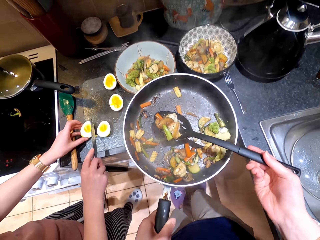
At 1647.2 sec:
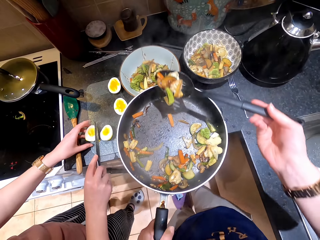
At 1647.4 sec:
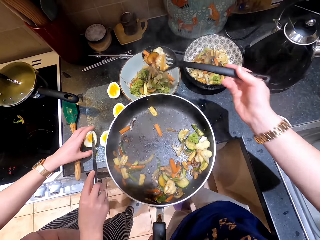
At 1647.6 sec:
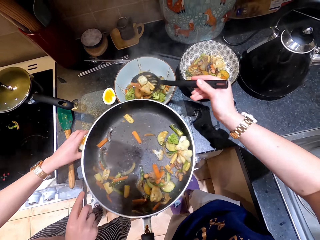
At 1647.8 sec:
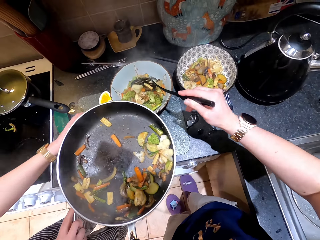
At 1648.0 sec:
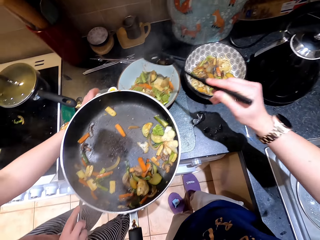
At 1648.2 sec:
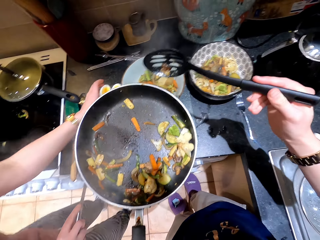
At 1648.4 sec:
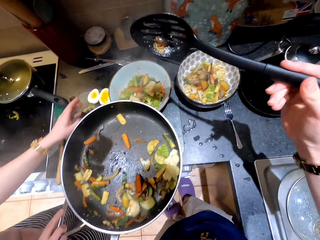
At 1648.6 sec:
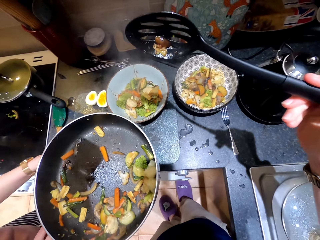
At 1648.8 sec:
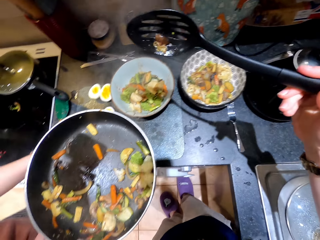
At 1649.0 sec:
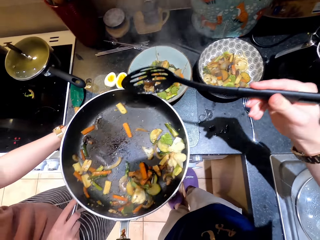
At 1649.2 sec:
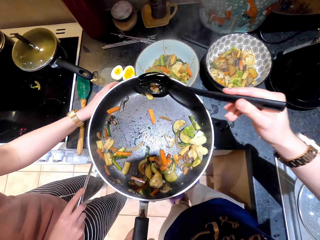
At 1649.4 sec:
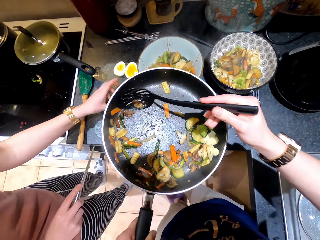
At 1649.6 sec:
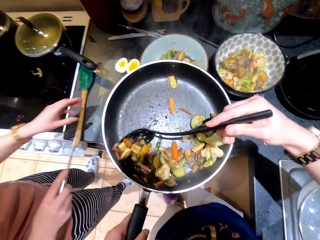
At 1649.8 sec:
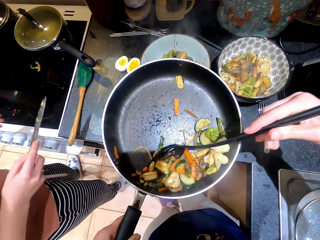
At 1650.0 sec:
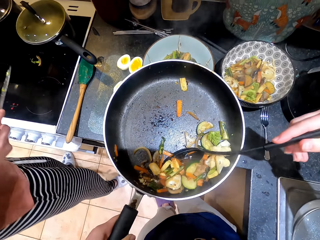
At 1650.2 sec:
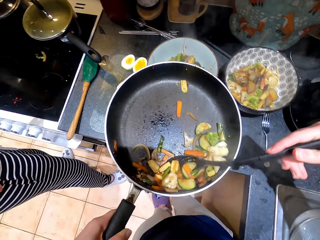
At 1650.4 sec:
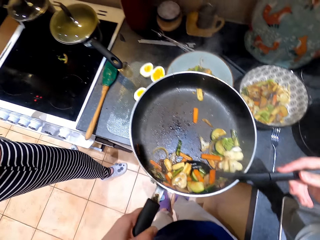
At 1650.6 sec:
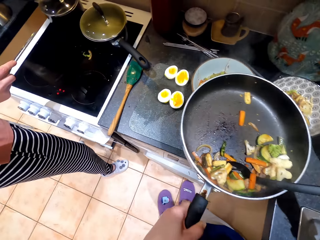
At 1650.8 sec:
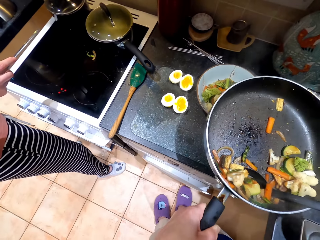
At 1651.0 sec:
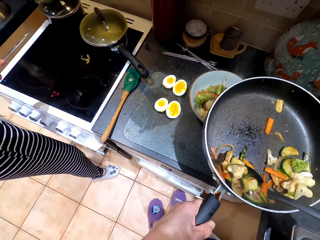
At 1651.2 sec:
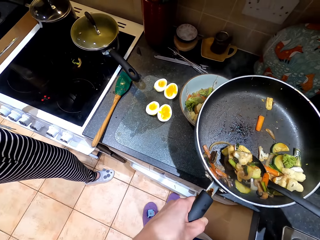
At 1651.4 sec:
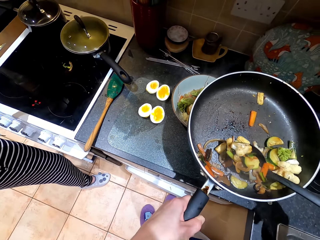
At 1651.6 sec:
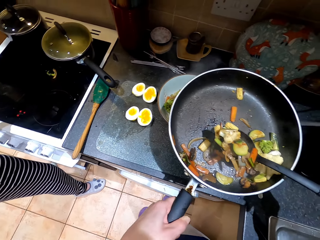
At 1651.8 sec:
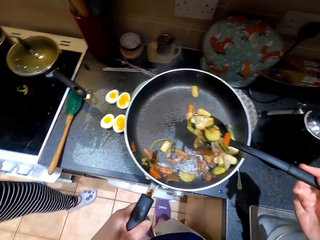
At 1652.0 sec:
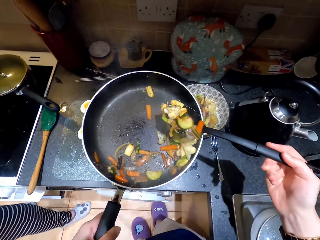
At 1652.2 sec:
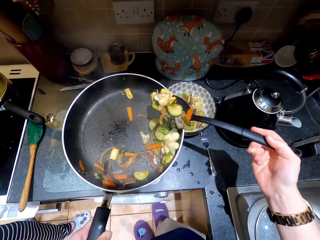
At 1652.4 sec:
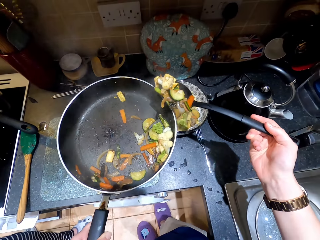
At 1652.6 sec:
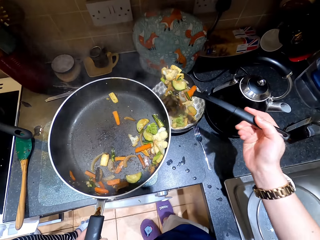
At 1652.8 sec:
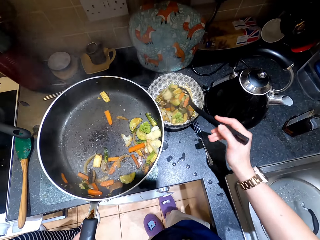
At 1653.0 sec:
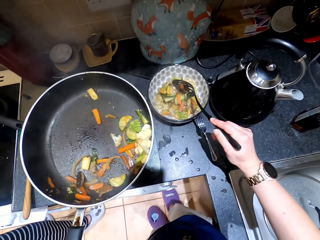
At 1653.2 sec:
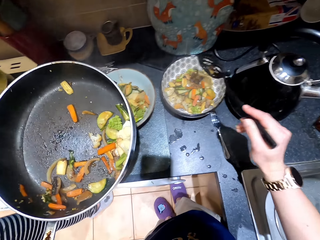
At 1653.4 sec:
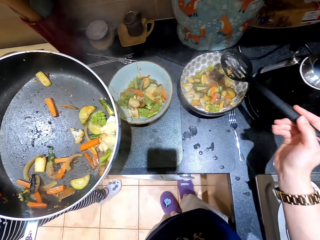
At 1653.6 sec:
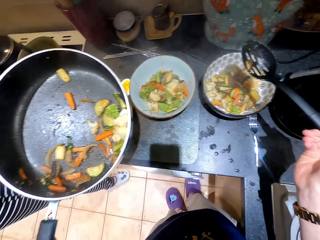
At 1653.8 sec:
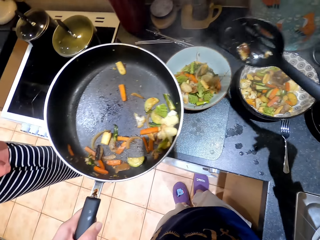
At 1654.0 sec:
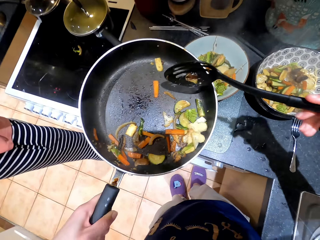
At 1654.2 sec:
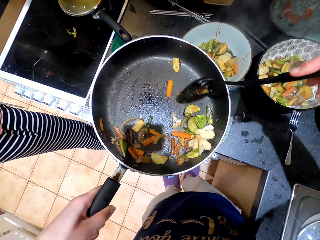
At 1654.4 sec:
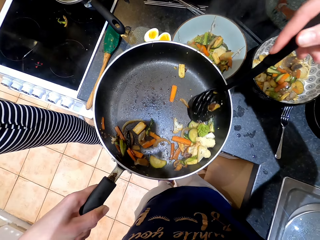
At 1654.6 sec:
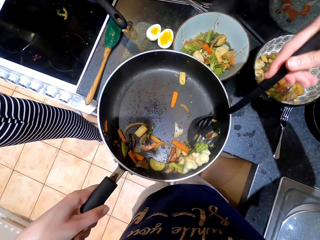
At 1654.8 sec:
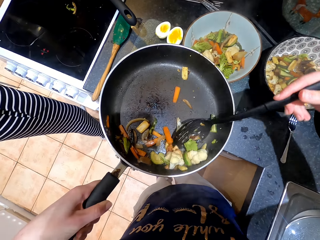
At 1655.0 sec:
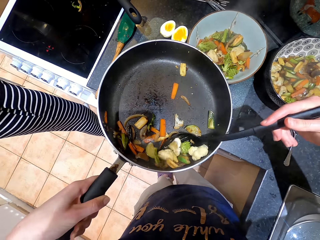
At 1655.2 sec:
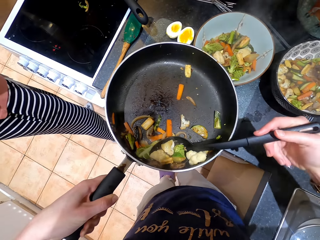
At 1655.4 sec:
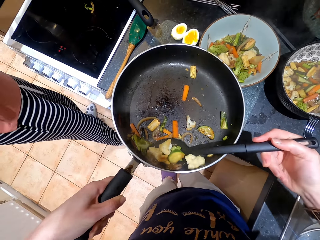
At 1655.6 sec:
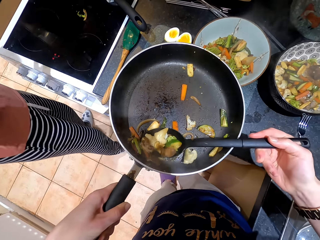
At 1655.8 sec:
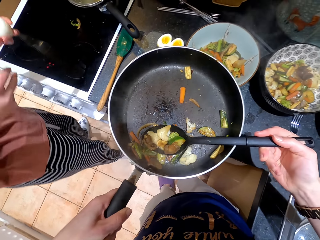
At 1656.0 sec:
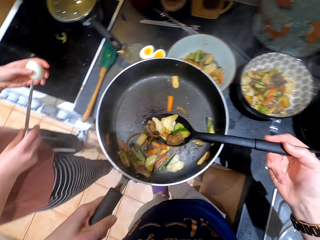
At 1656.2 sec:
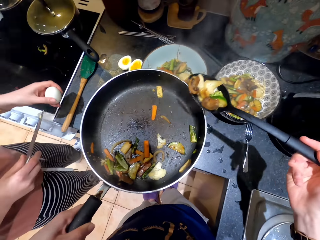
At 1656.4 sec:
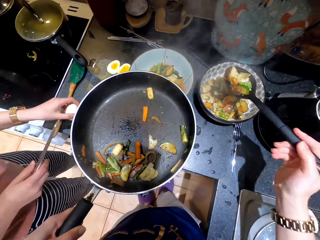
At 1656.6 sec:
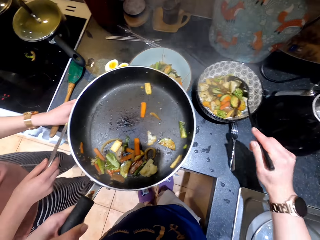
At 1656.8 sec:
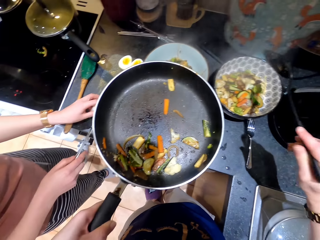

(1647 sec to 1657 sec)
The camera wearer serves food. A lady moves an egg. The lady moves the egg again. The camera wearer scoops the food. They serve the food. They scoop the food.

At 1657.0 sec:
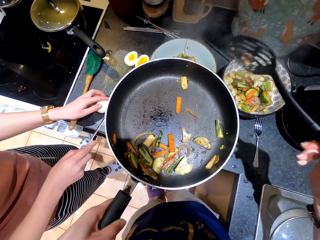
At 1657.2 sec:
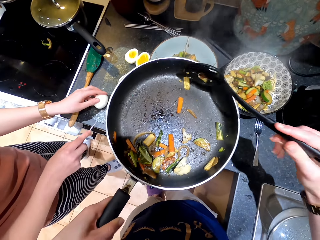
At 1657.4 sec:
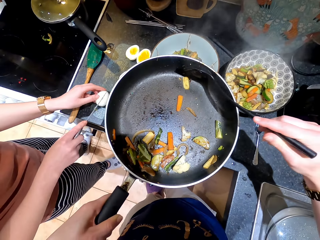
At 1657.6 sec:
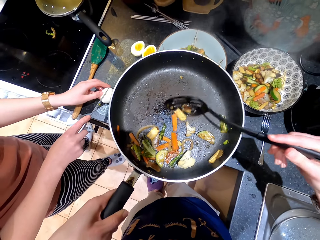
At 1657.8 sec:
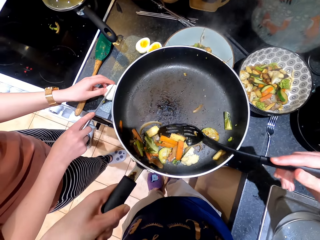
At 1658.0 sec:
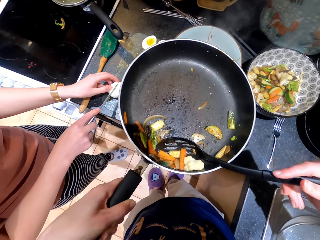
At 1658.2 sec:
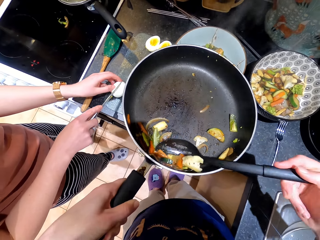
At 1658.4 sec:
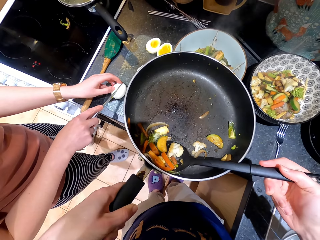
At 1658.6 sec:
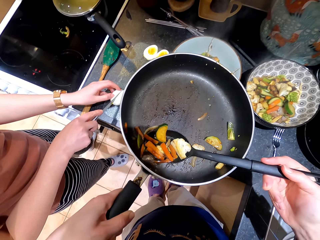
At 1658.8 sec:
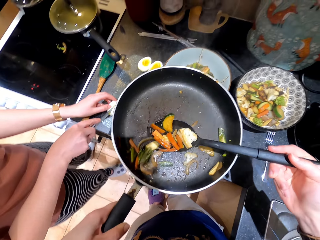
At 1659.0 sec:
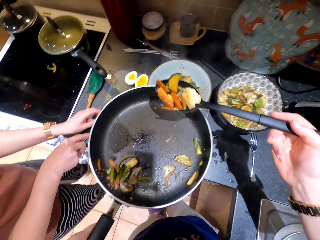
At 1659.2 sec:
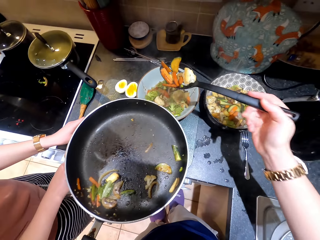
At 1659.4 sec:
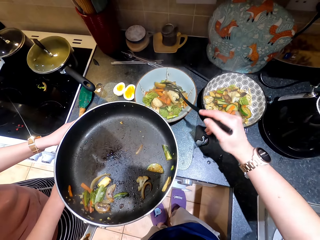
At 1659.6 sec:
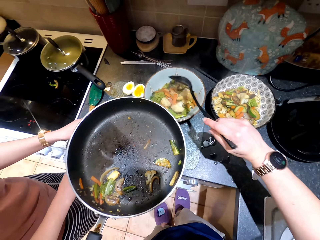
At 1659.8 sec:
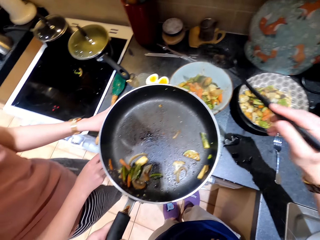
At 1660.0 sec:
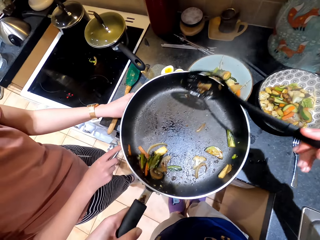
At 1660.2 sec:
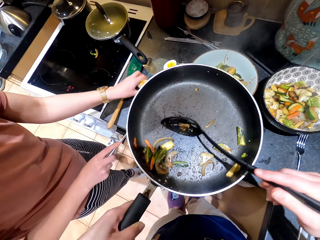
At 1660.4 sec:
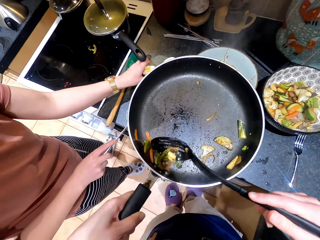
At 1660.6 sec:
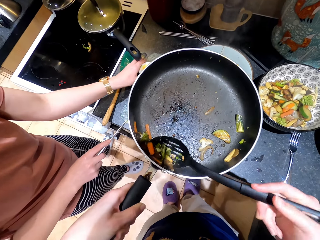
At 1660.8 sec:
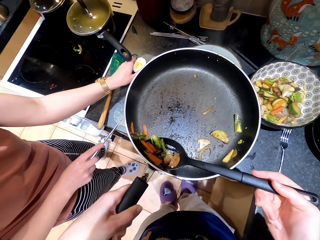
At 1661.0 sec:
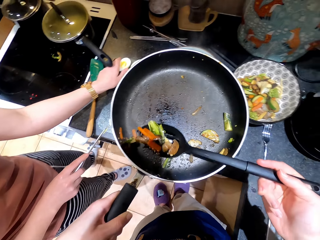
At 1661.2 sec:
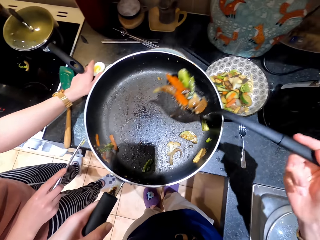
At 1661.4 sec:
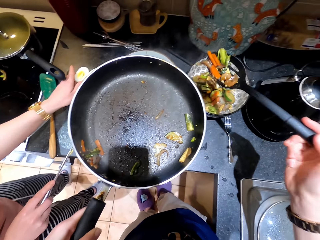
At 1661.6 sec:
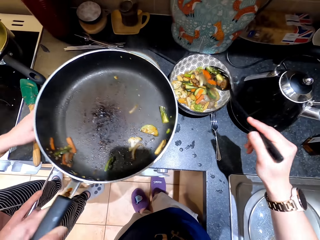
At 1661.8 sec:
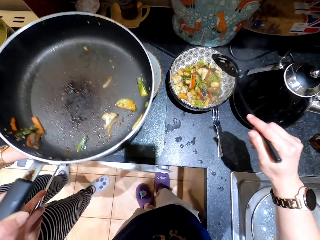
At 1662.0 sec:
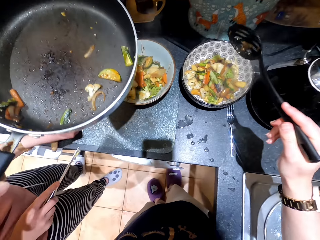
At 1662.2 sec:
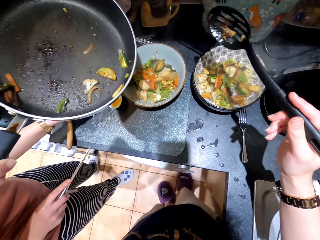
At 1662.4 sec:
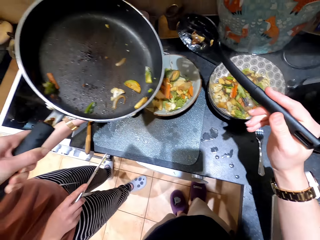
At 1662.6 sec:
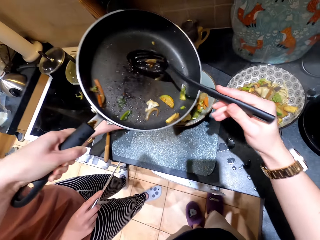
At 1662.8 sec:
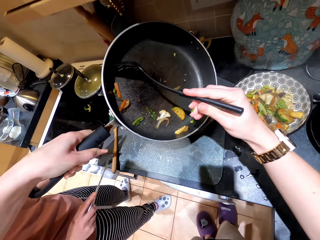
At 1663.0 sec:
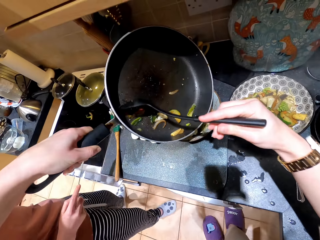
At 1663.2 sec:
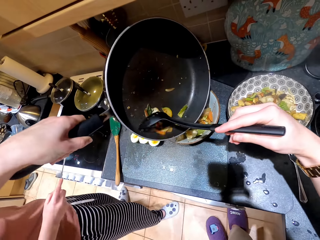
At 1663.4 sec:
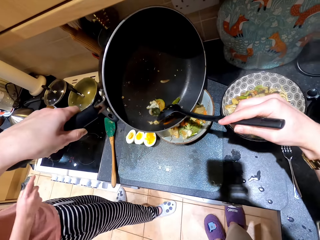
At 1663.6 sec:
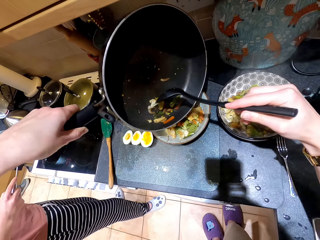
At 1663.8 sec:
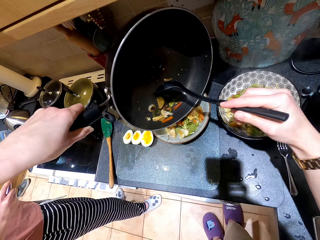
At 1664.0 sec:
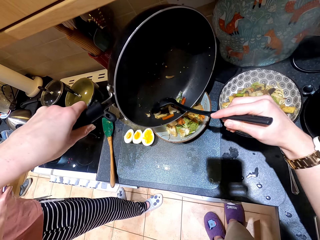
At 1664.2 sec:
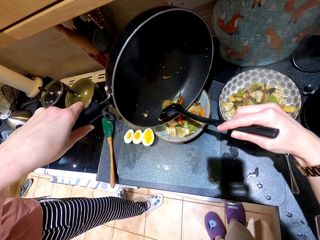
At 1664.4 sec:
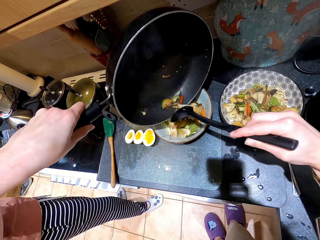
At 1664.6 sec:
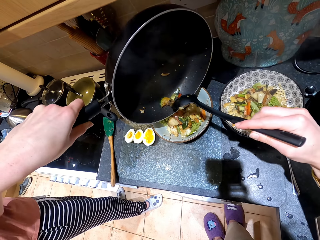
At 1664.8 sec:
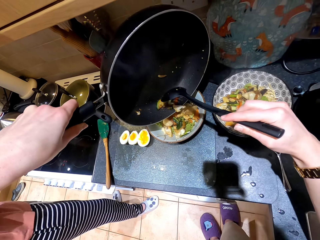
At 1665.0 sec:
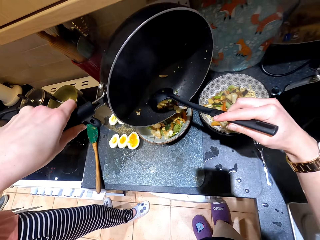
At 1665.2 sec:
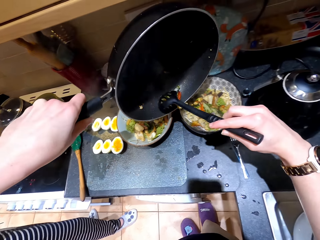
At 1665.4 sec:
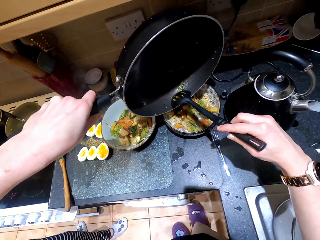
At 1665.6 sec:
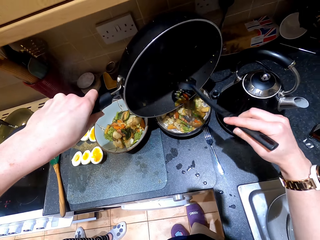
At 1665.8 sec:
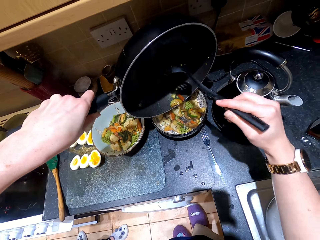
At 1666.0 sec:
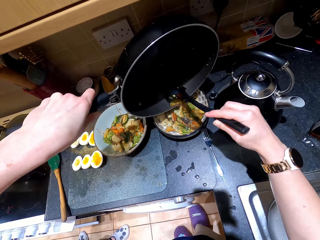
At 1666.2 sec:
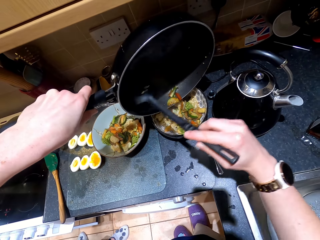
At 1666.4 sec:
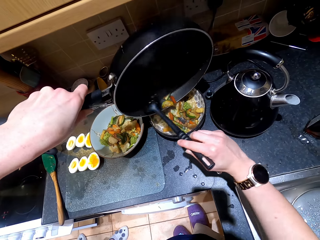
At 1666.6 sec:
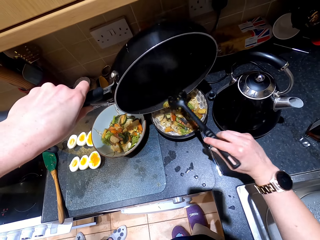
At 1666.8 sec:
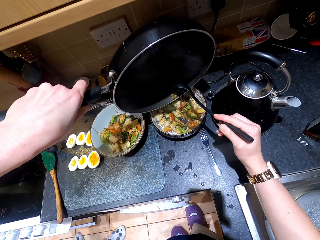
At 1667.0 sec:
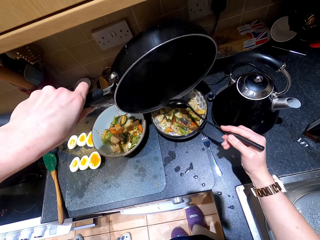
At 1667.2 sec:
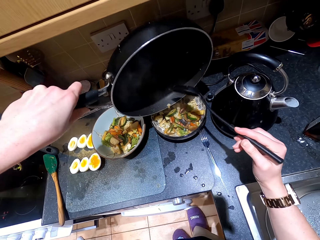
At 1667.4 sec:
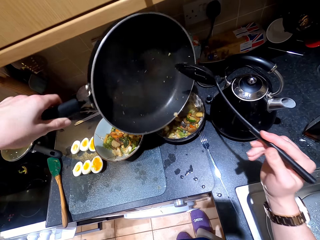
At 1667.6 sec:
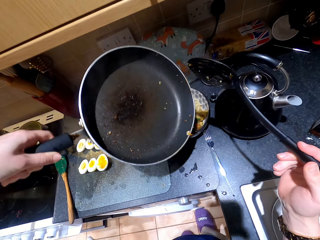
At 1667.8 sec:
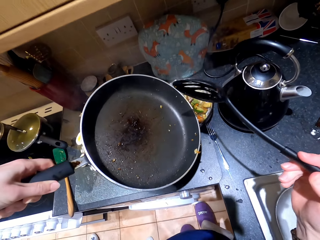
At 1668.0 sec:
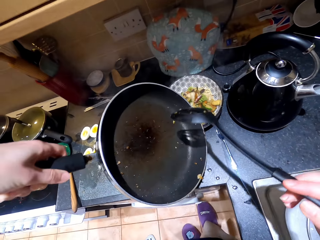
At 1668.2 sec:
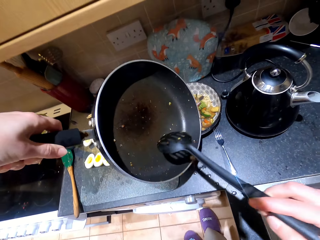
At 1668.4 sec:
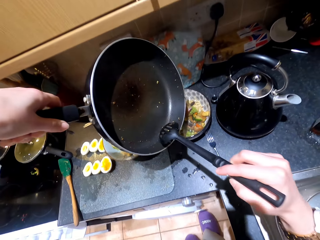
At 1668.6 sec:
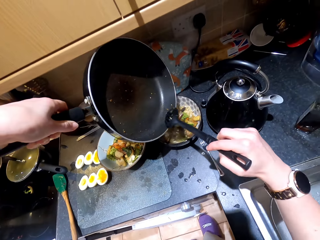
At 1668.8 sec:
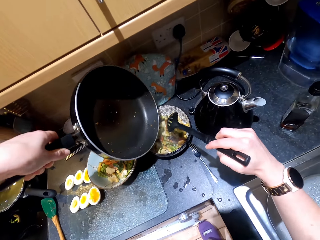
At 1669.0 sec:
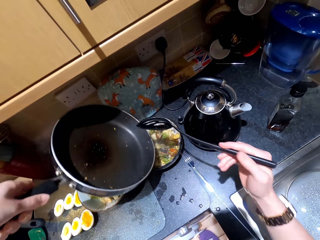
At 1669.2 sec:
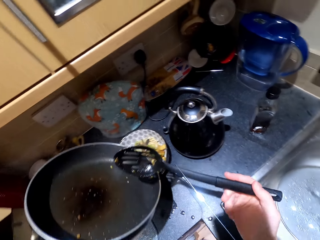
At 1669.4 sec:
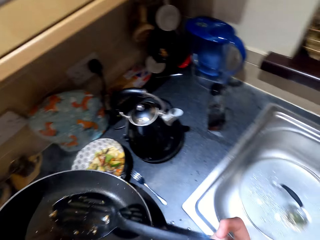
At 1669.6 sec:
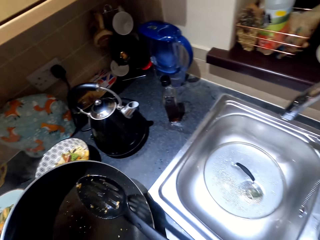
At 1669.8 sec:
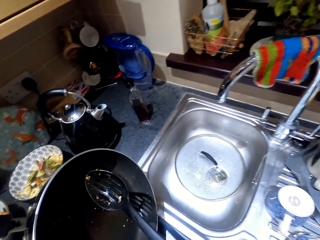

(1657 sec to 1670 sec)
The camera wearer serves food. A lady puts an egg on a cutting board. The camera wearer scoops the food. The lady slices the egg. The camera wearer serves the food. The lady moves the egg. The camera wearer scoops the food. They serve the food. The lady moves the egg. The camera wearer gathers the food. They serve the food repeatedly.
